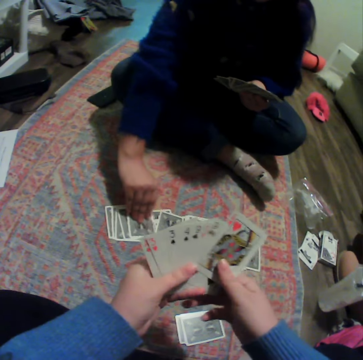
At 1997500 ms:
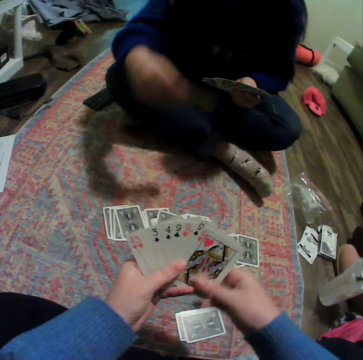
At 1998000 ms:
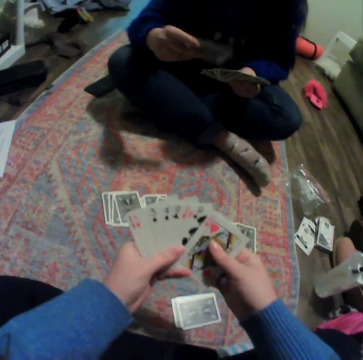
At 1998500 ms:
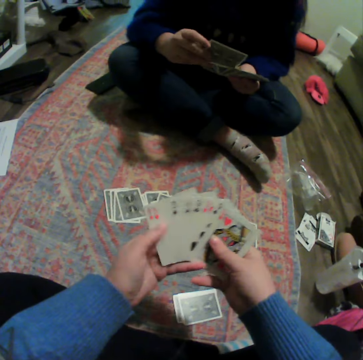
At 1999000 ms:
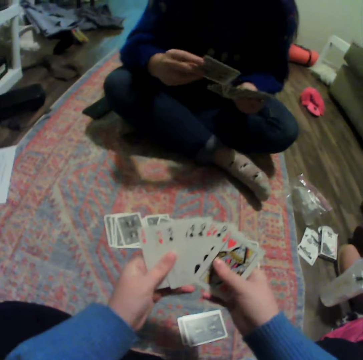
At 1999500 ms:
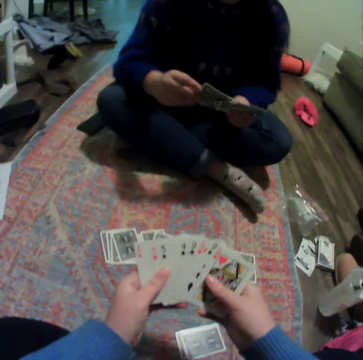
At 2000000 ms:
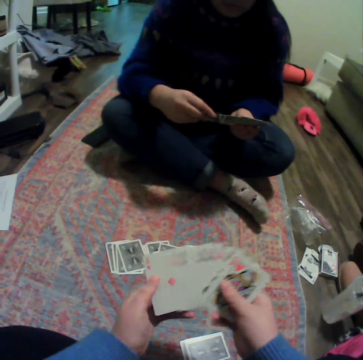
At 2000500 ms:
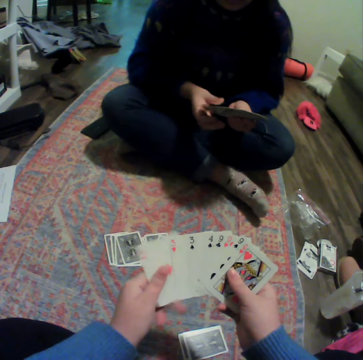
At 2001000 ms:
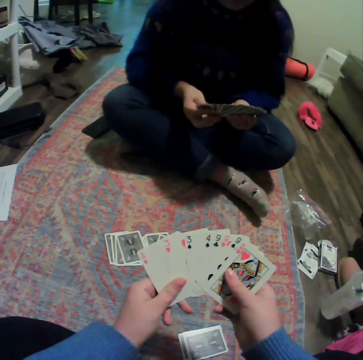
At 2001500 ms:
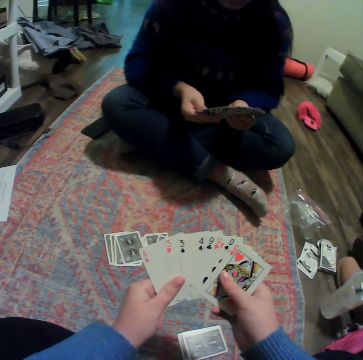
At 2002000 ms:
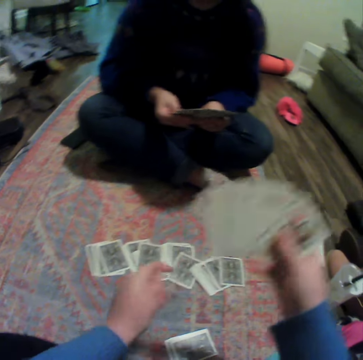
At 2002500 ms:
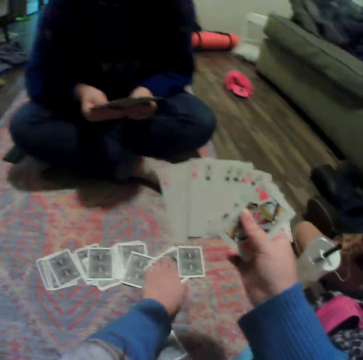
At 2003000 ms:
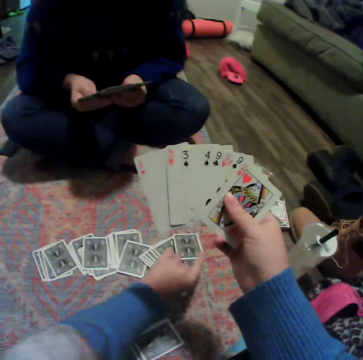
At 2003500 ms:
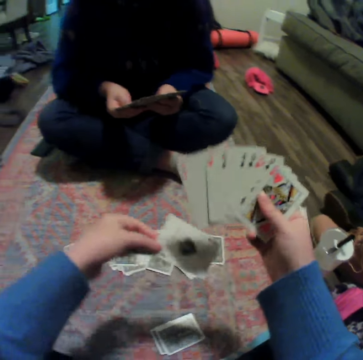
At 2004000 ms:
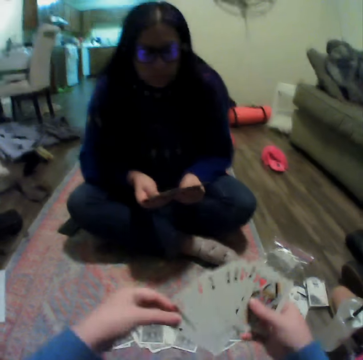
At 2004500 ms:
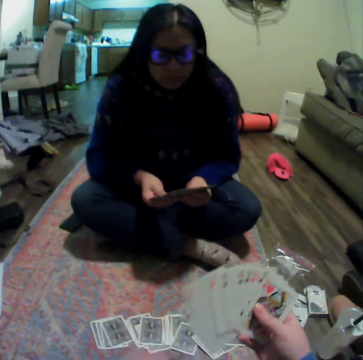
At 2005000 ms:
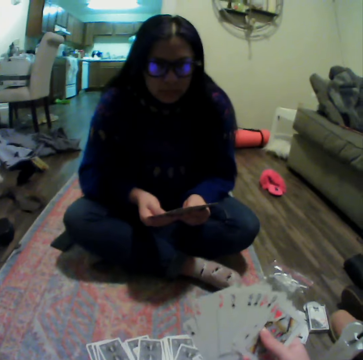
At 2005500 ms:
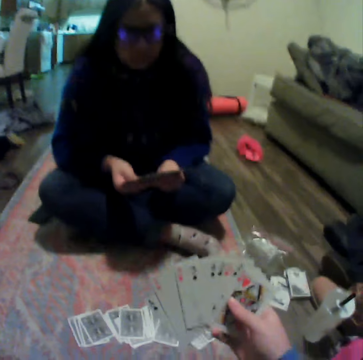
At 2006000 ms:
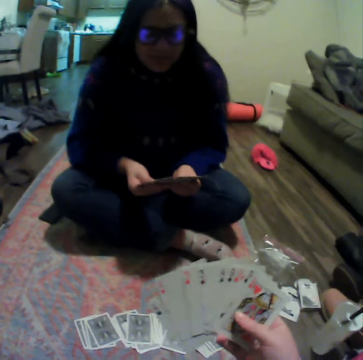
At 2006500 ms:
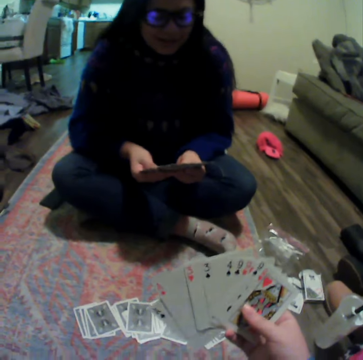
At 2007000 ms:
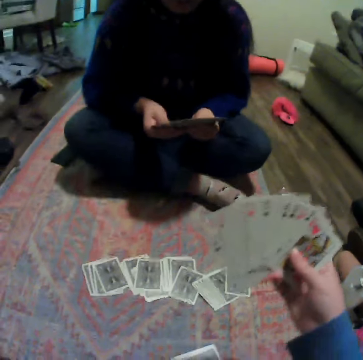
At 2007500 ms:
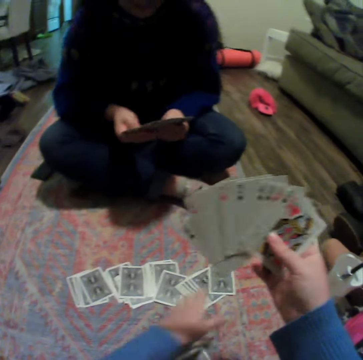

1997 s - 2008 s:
The camera wearer spreads cards. A woman picks a card on the carpet. The woman puts the card between other cards. The camera wearer picks a card on the carpet. The woman spreads cards. The camera wearer puts the card between other cards and talks to the woman.

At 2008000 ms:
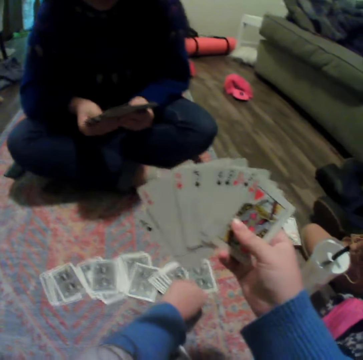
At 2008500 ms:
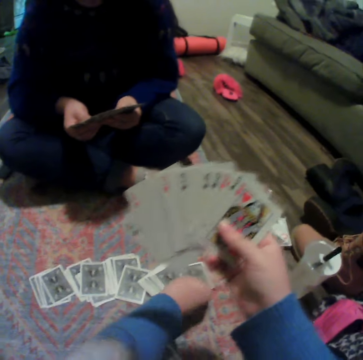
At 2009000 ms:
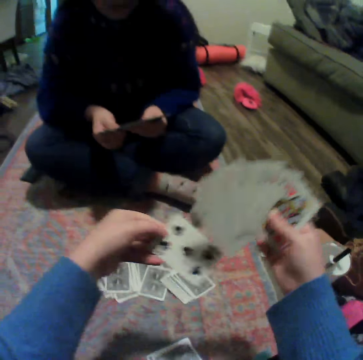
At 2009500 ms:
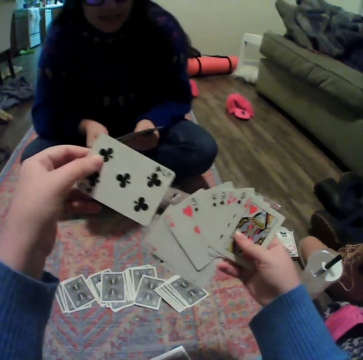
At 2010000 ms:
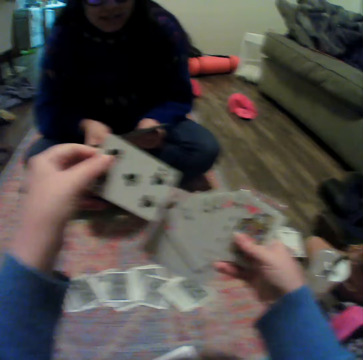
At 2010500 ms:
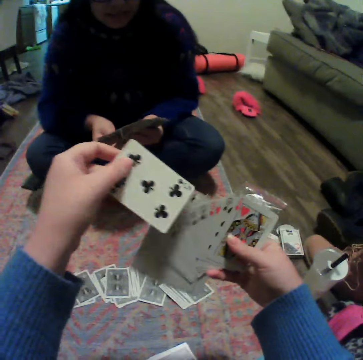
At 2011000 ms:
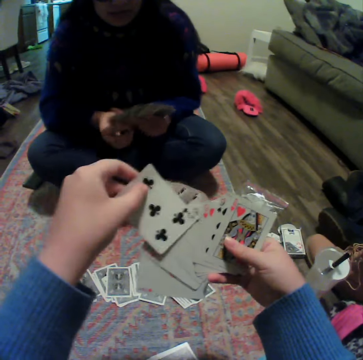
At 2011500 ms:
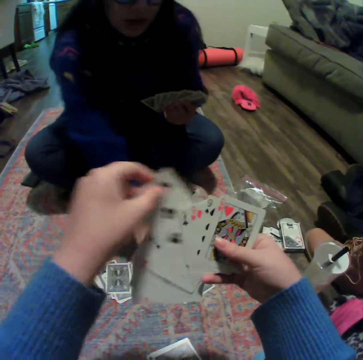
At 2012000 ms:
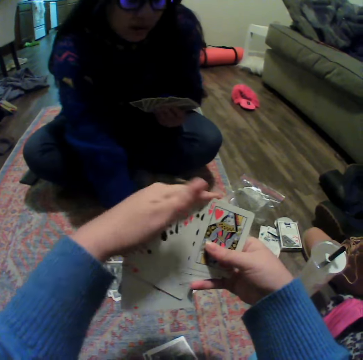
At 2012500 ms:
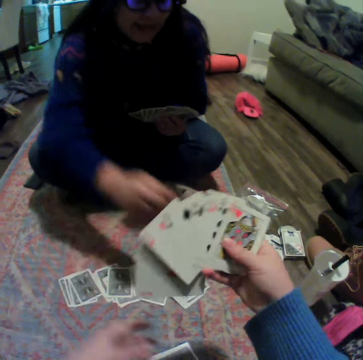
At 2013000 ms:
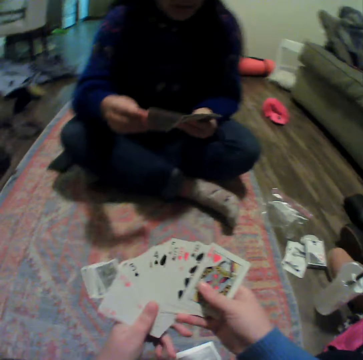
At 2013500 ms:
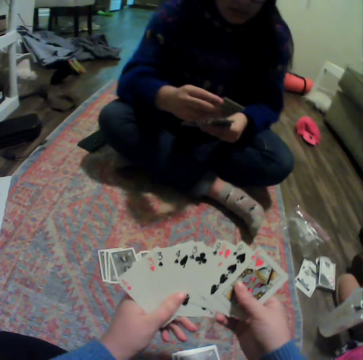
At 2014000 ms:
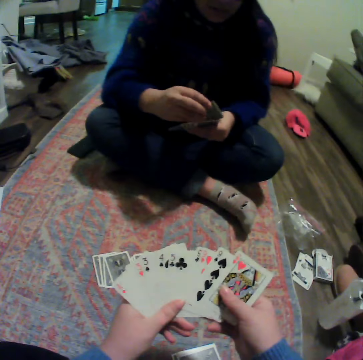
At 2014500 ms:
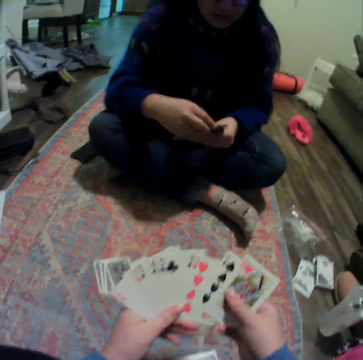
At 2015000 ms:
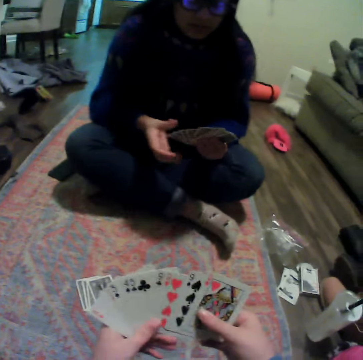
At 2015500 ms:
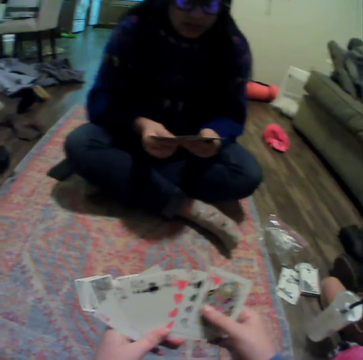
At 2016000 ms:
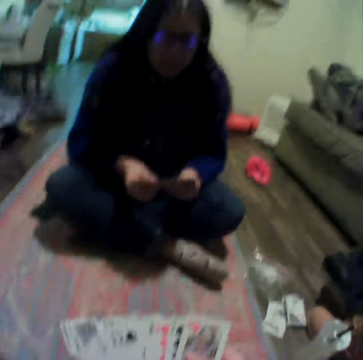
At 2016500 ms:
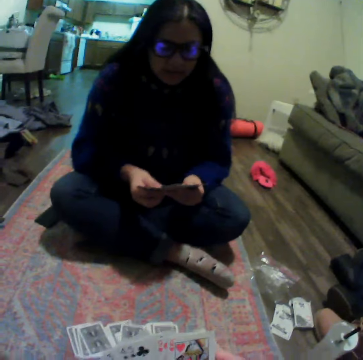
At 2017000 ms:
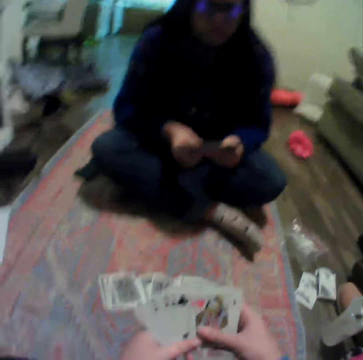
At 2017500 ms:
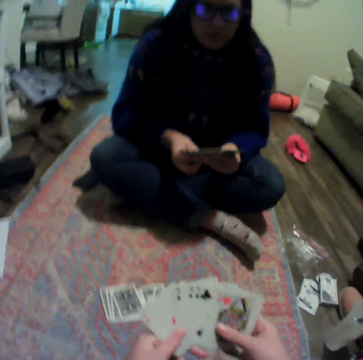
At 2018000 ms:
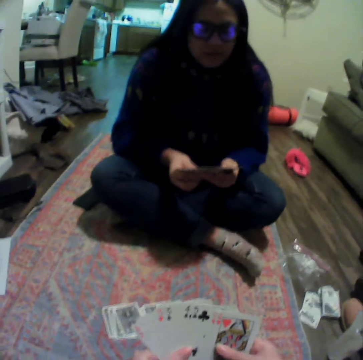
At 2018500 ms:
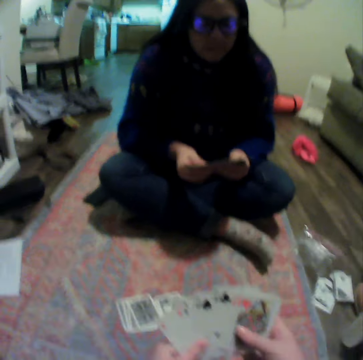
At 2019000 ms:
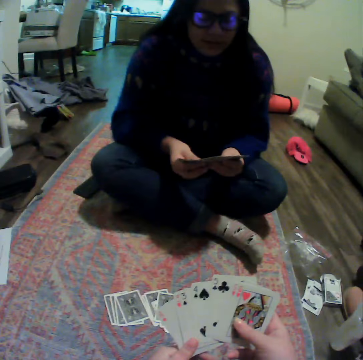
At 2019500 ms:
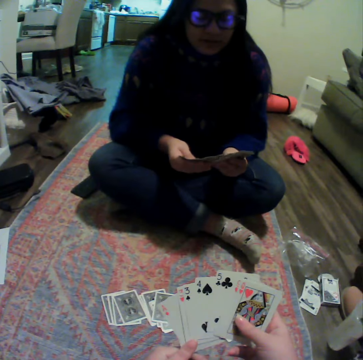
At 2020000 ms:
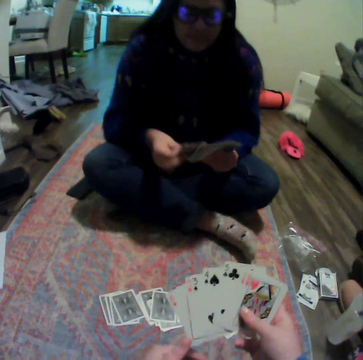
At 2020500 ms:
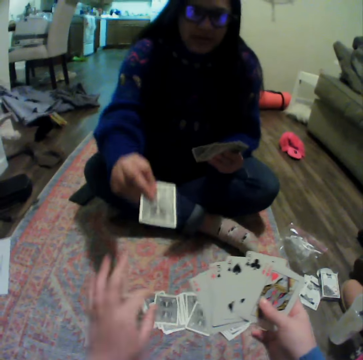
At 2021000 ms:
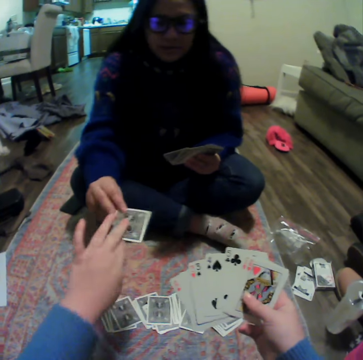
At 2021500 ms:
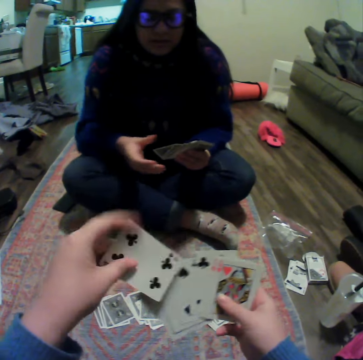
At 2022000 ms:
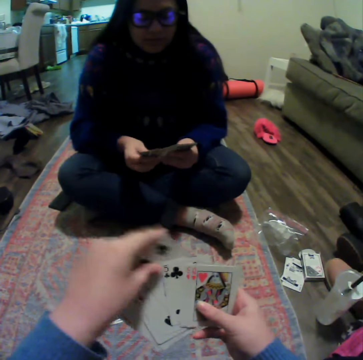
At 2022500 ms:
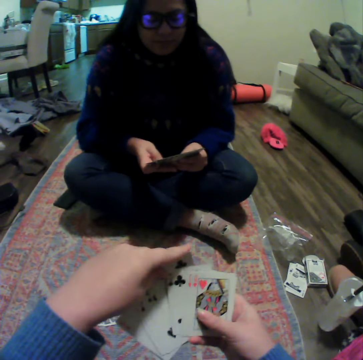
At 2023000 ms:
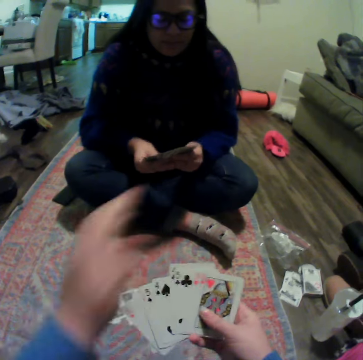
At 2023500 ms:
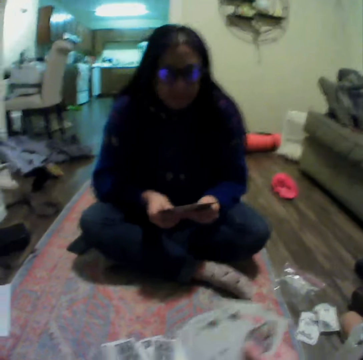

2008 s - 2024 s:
The camera wearer picks a card, talks to a woman, and puts the card between other cards. The woman picks a card on the carpet. The camera wearer spreads cards. The woman puts the card between other cards, spreads cards, and hands over a card to the camera wearer.

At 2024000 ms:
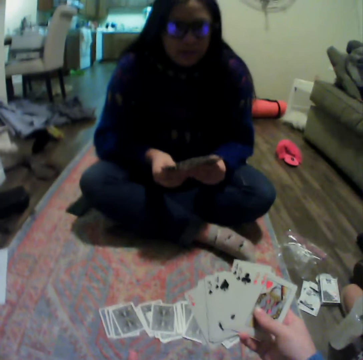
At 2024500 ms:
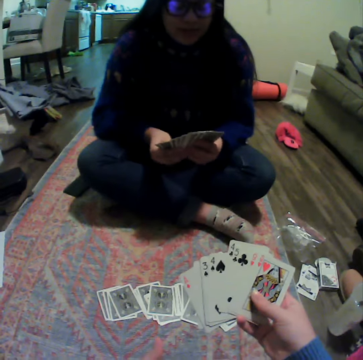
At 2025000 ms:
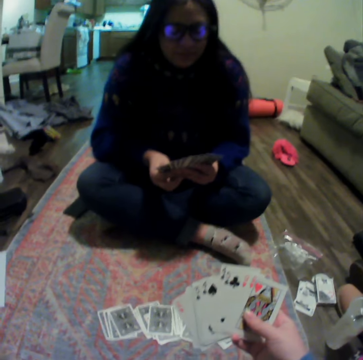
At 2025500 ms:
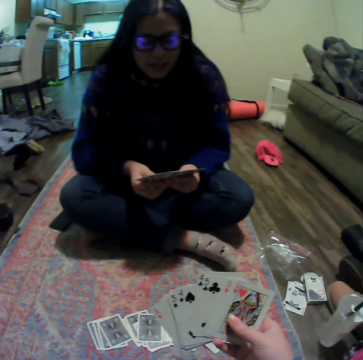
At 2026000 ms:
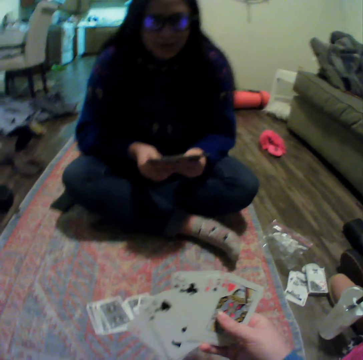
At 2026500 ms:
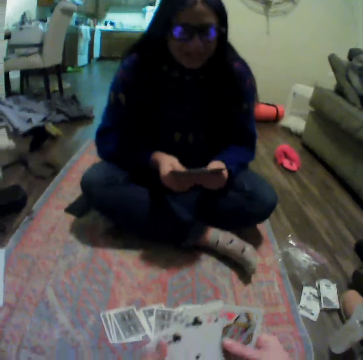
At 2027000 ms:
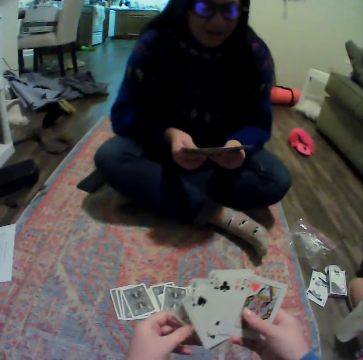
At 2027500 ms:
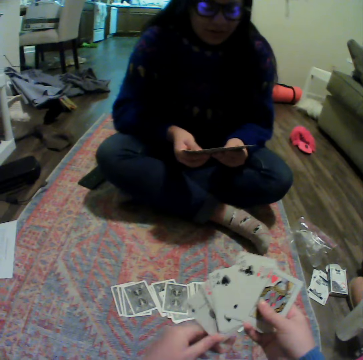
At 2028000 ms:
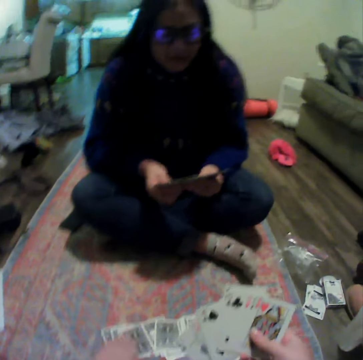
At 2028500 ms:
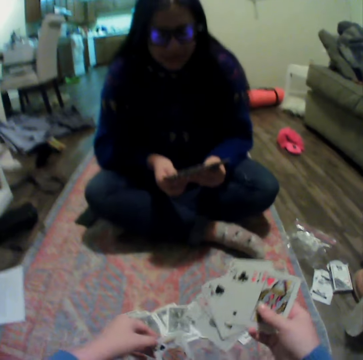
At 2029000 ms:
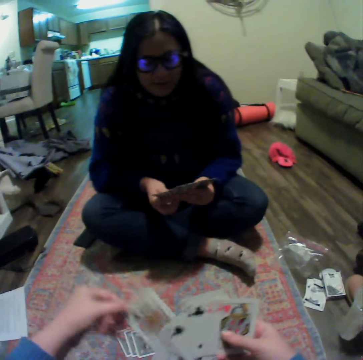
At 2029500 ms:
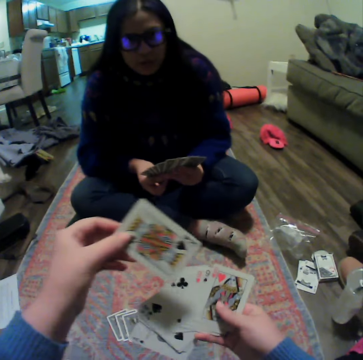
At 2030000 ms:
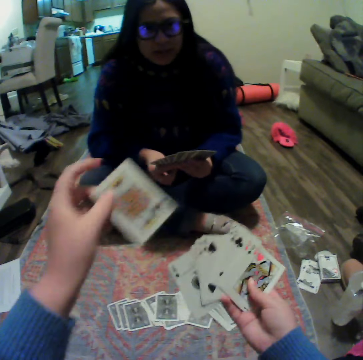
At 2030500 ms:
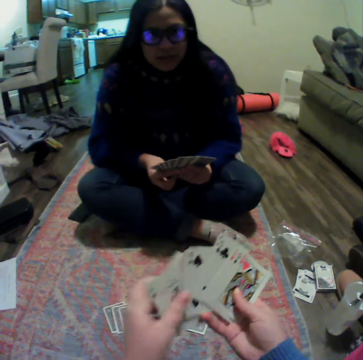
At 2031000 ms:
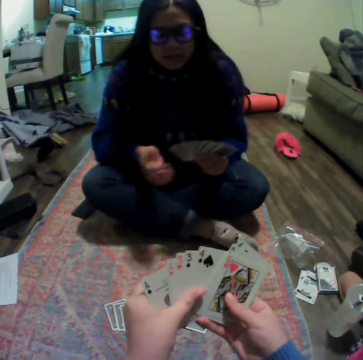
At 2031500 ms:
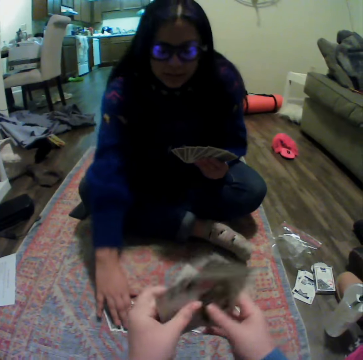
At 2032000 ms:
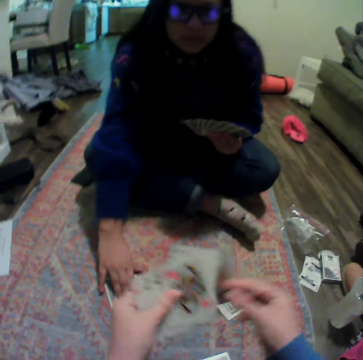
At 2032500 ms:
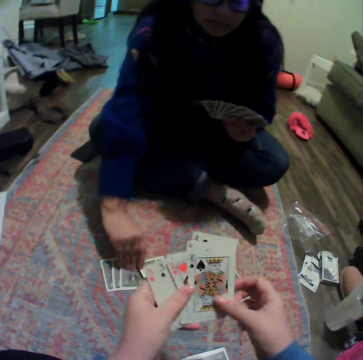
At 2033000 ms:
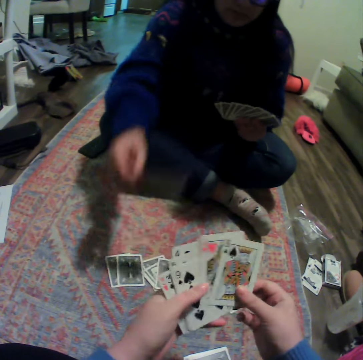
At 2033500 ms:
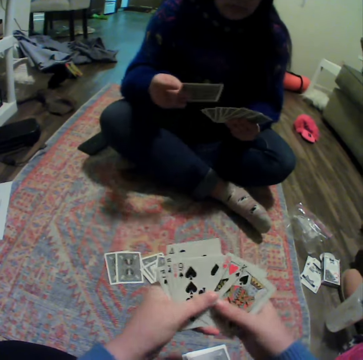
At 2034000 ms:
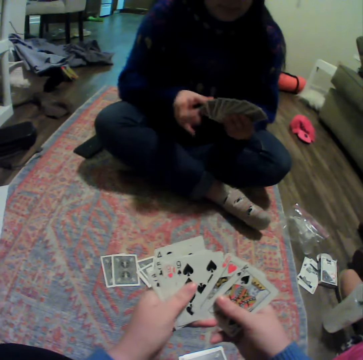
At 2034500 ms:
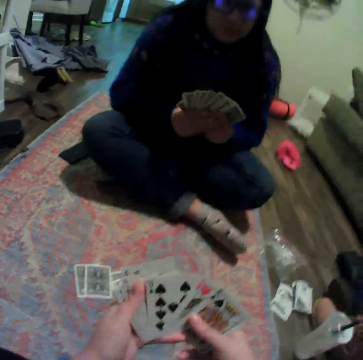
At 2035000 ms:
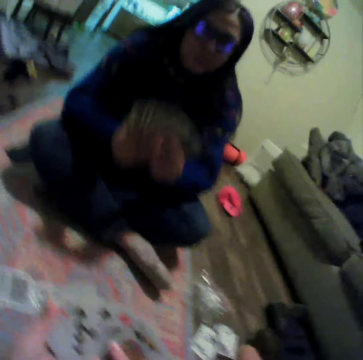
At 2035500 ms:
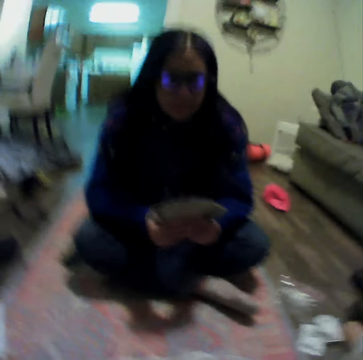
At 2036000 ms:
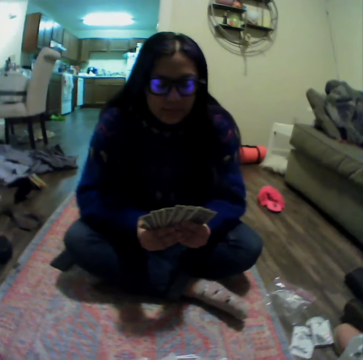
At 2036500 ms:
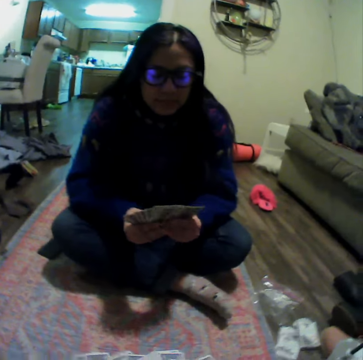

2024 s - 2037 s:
A woman spreads cards. The camera wearer picks a card. They organize their cards. The woman picks a card on the table. The camera wearer puts the card between other cards and spreads cards. The woman puts the card between other cards.
